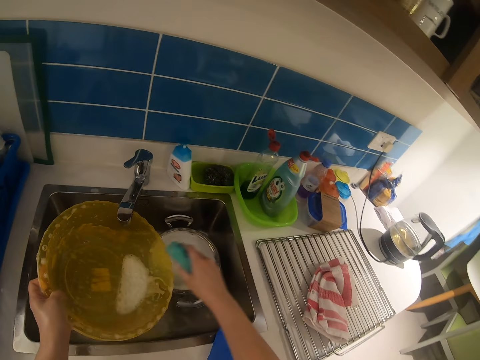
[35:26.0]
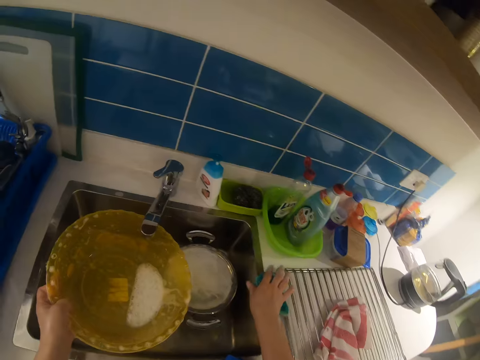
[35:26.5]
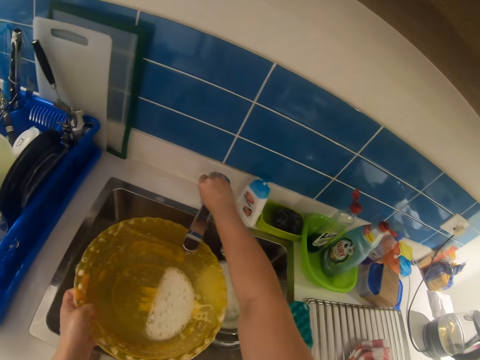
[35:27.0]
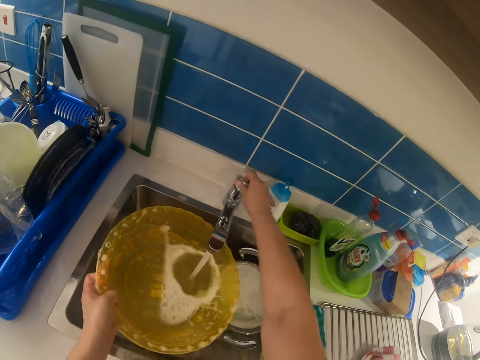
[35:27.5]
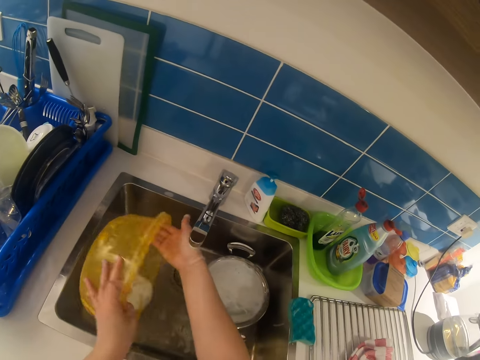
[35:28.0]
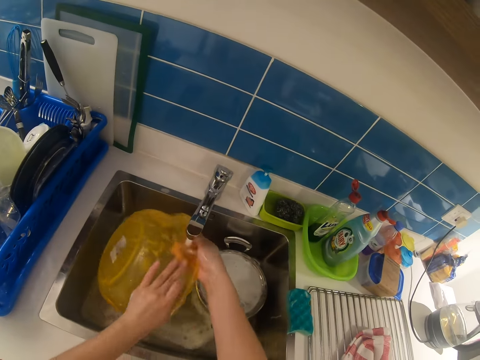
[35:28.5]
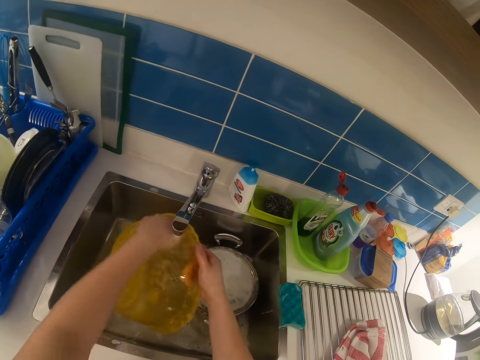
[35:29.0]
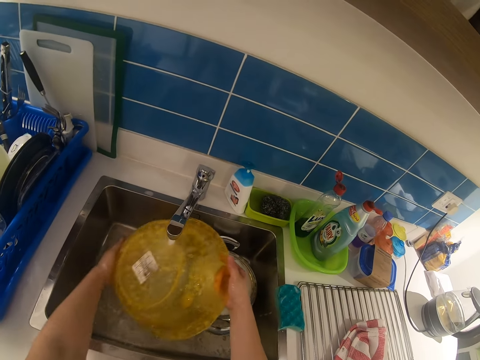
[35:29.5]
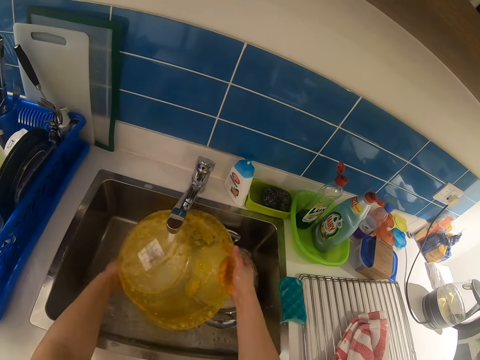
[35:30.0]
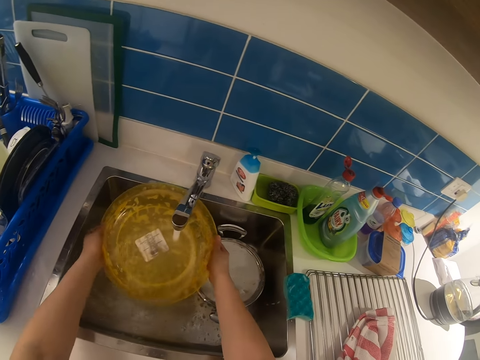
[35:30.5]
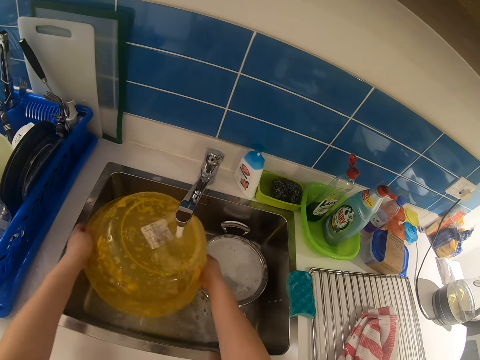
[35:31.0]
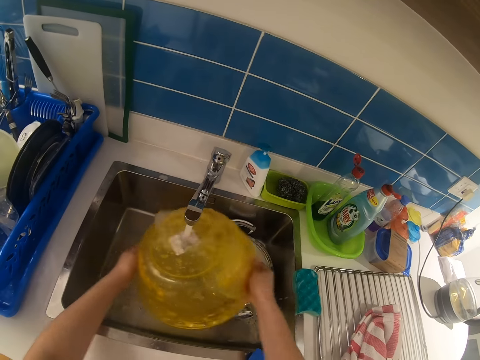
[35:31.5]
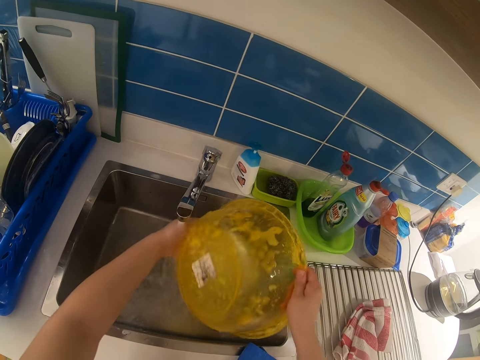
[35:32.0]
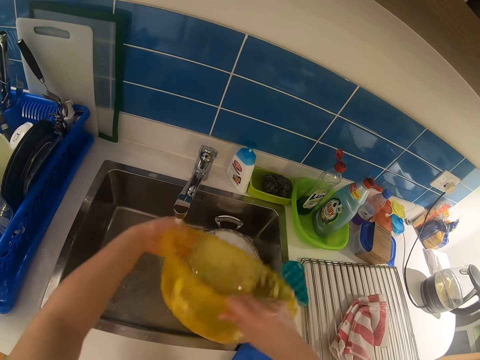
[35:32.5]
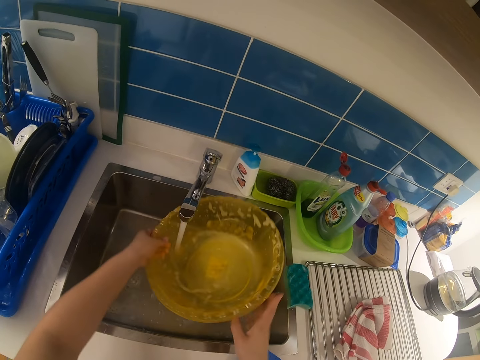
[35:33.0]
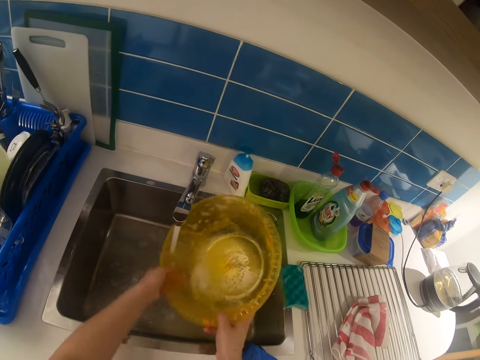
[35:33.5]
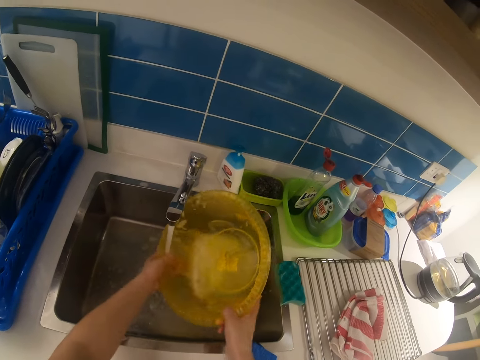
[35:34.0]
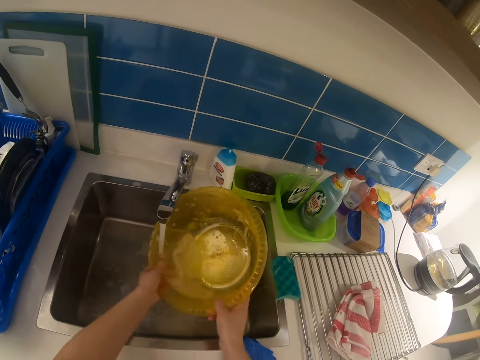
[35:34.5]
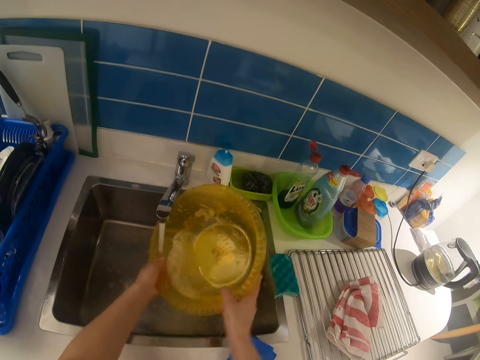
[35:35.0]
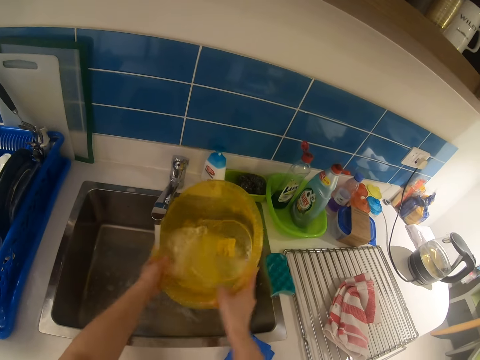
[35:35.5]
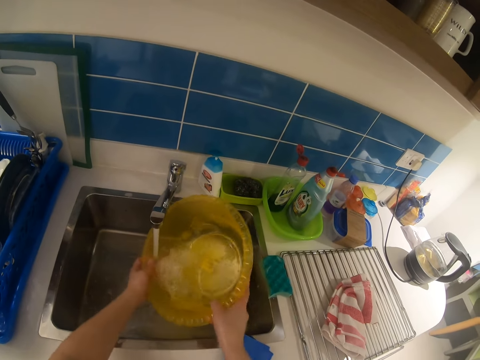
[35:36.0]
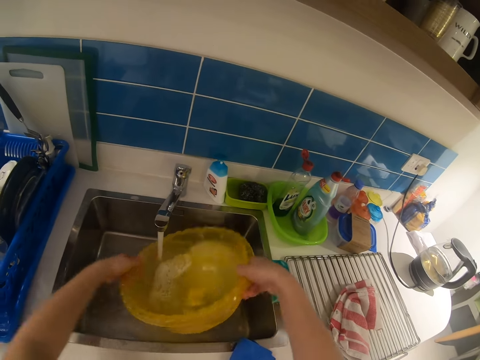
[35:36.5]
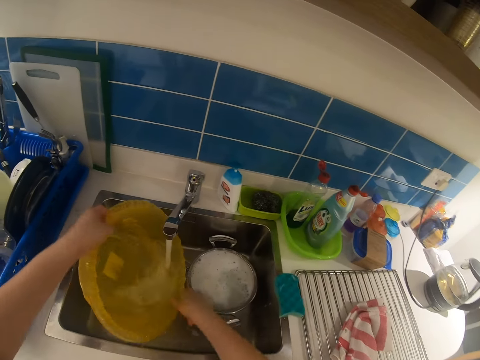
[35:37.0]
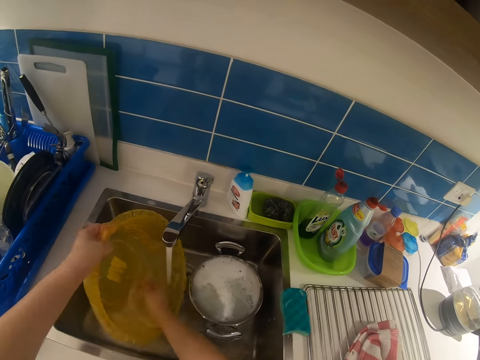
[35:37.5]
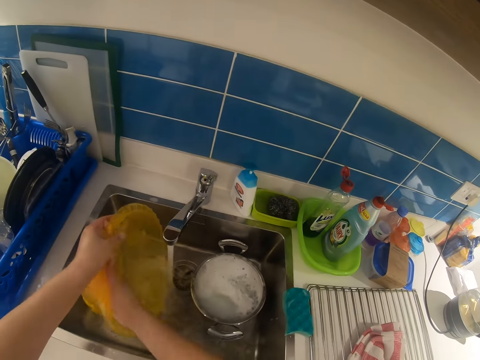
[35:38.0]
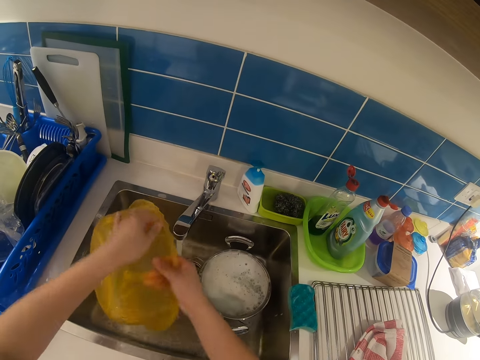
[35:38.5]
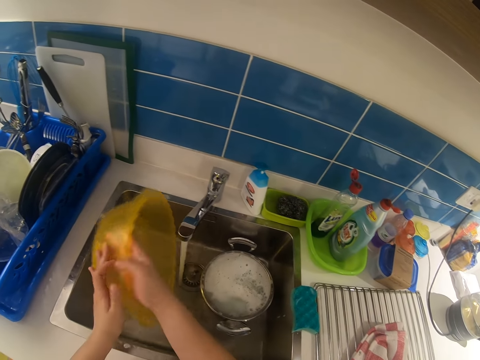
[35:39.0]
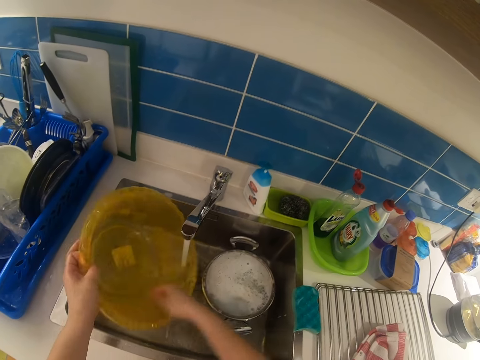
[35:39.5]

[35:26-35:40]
The camera wearer puts the sponge on the sink area. They turn on the tap. They rinse the bowl in the tap.

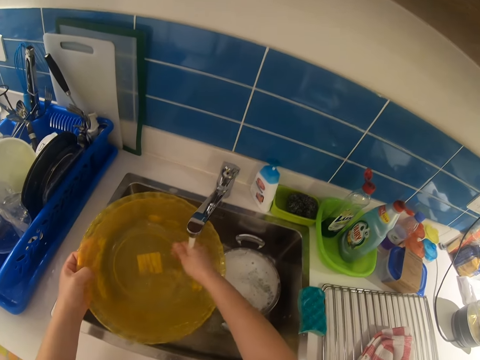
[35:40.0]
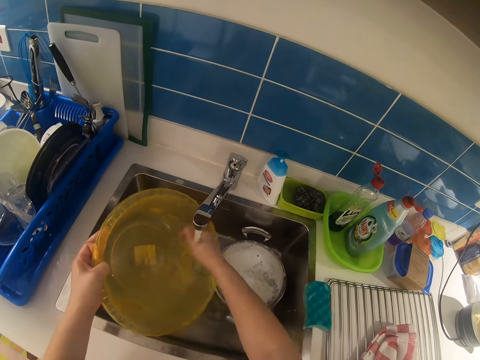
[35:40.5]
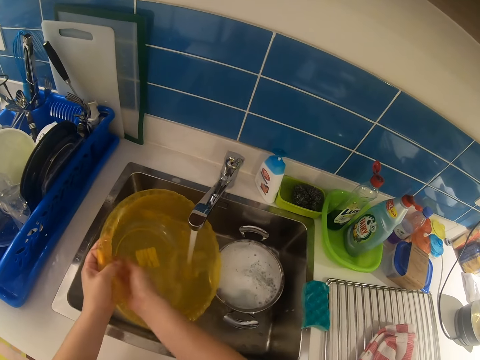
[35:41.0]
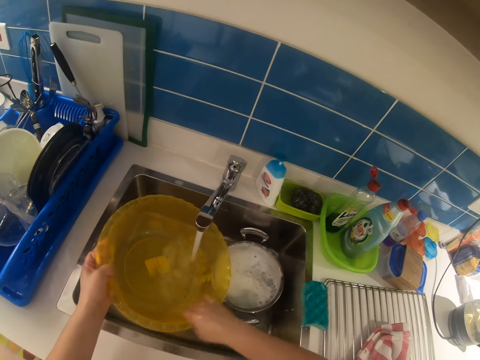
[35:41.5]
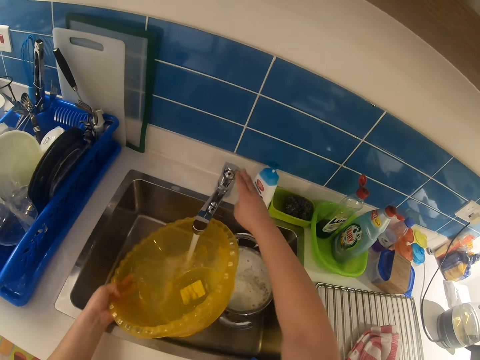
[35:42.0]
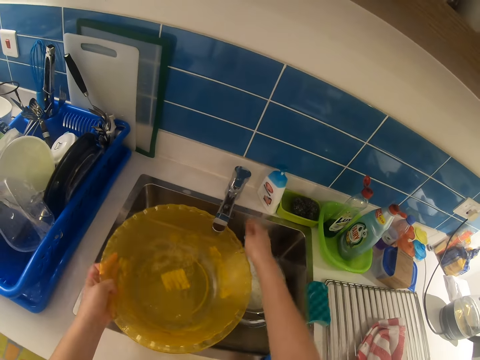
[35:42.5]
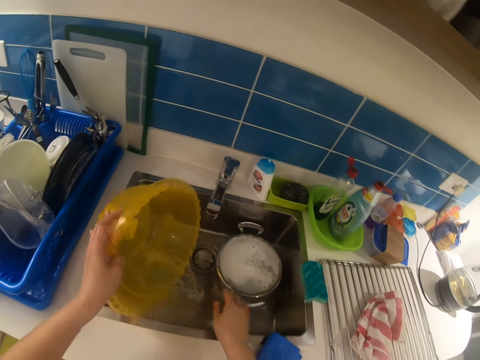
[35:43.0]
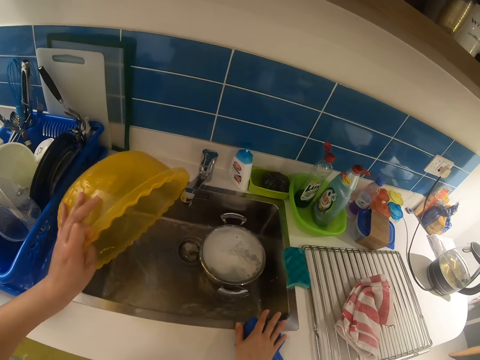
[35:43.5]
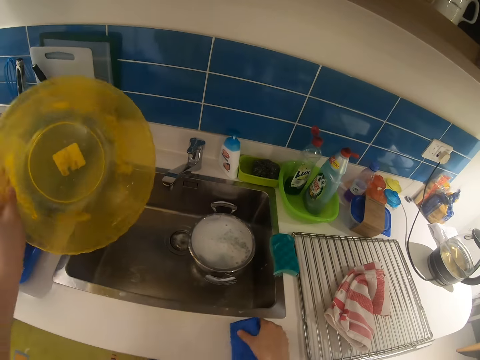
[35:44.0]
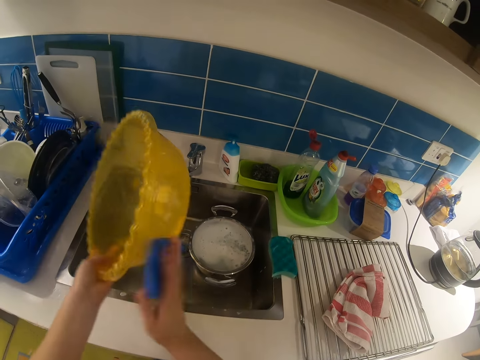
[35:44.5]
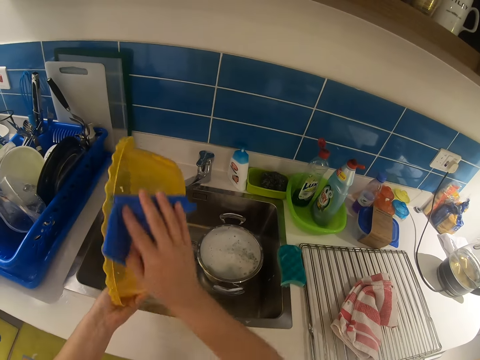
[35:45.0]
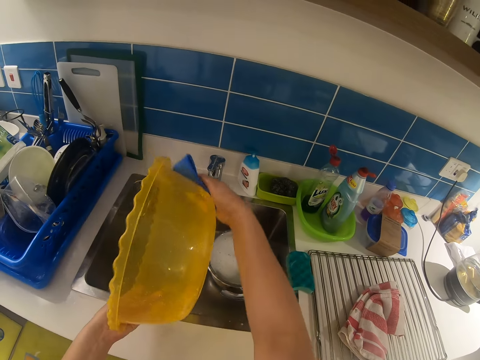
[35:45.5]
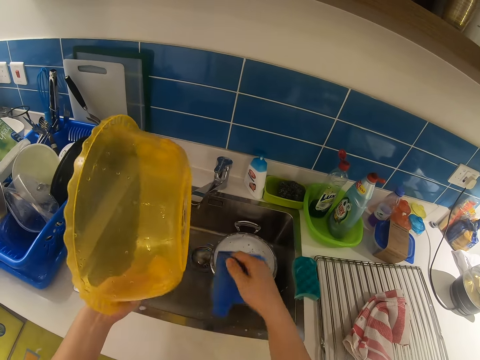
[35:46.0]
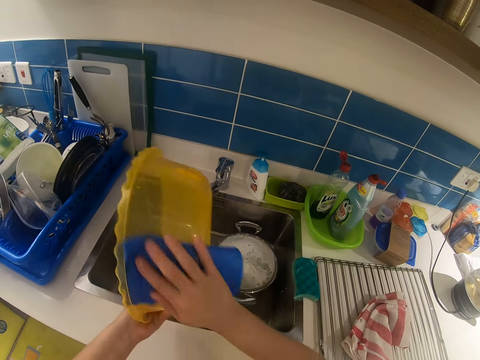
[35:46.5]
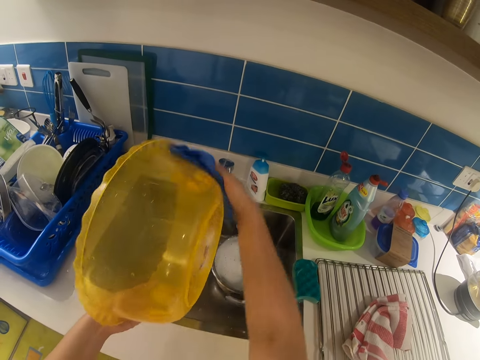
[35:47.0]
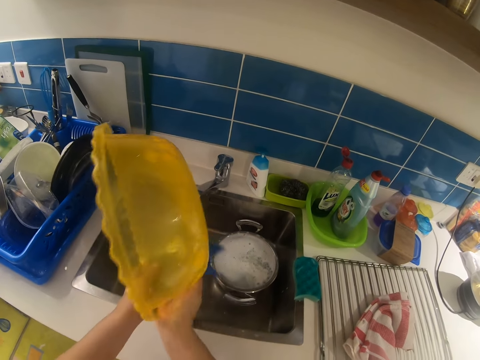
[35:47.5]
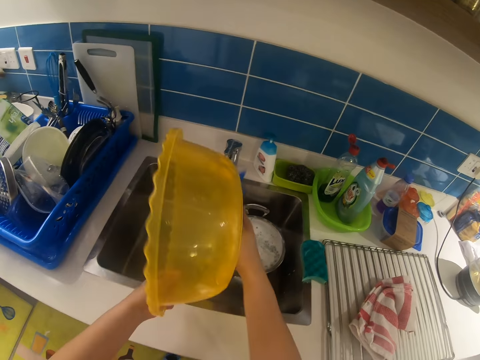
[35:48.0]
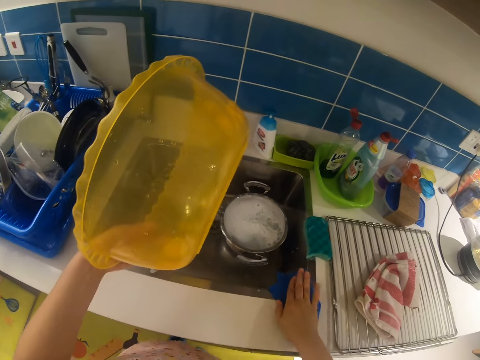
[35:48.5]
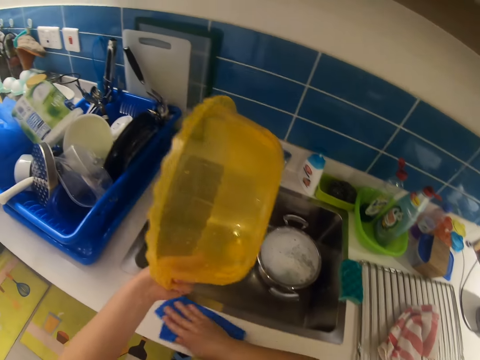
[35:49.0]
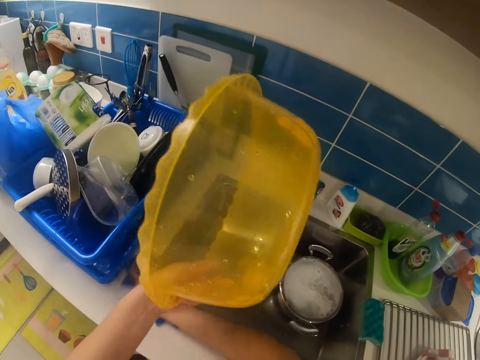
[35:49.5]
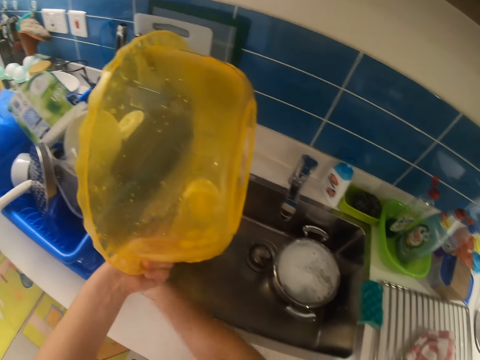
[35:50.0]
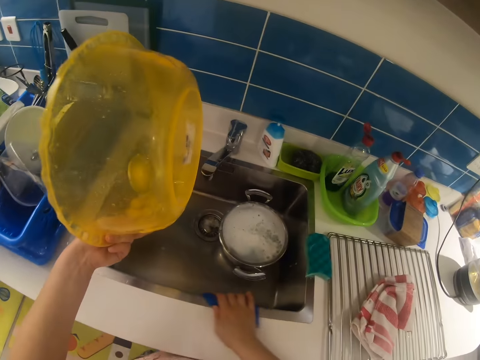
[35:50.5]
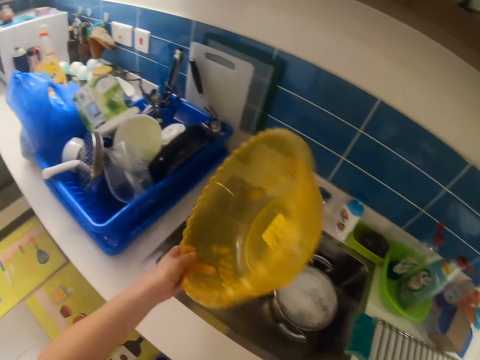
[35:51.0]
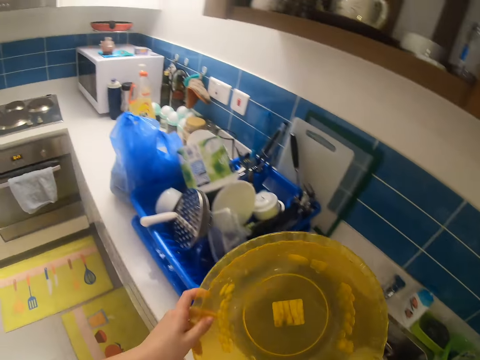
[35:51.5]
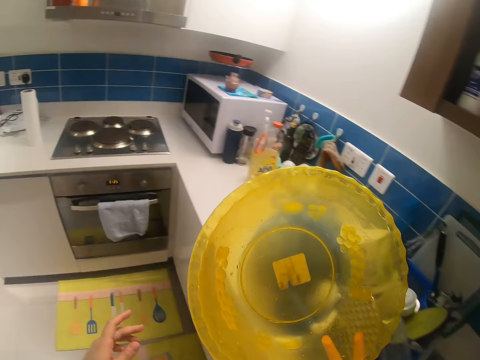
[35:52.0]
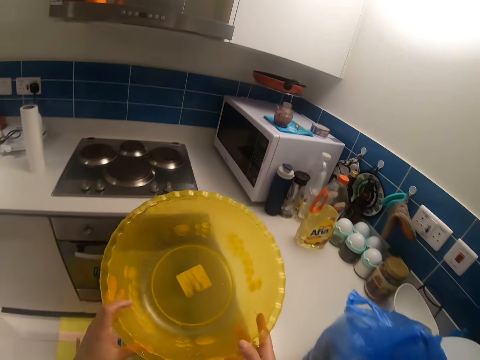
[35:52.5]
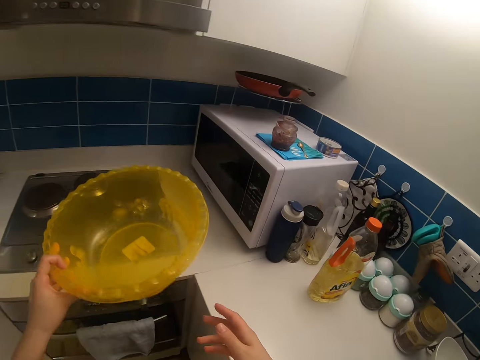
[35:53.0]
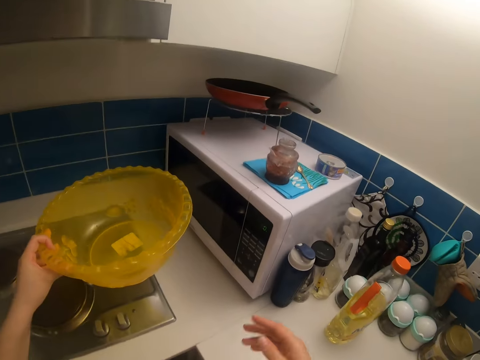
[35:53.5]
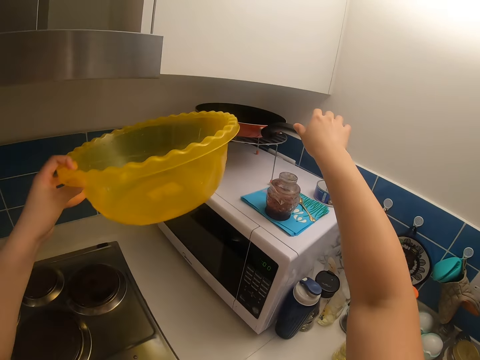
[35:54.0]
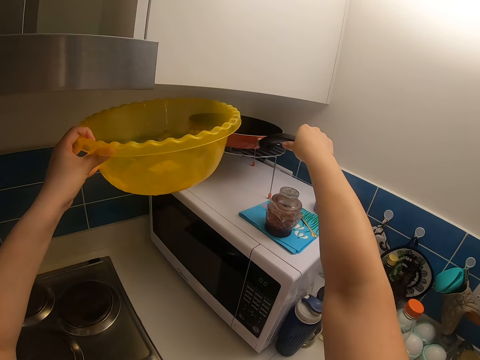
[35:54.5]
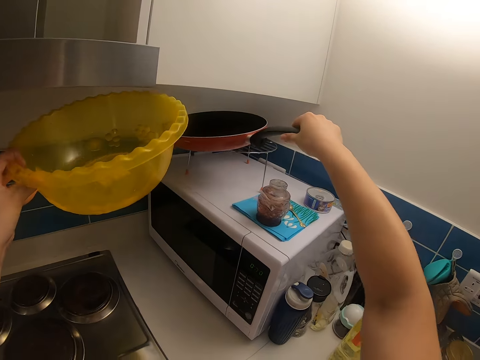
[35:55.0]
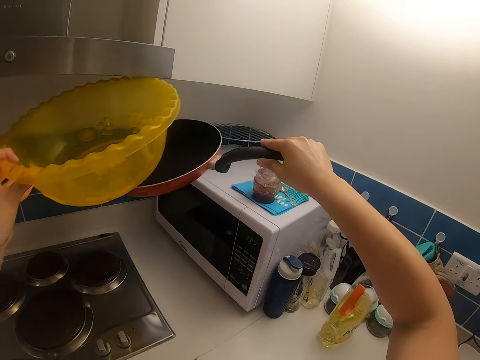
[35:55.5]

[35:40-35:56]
The camera wearer turns off the tap. They pour water in the sink. They pick up the towel or napkin. They dry the bowl with the napkin by the sink. They wipe the sink edge with the napkin. They pass the bowl to the right hand. They walk with the bowl towards the microwave. They pass the bowl to the left hand. They pick up the frying pan.
